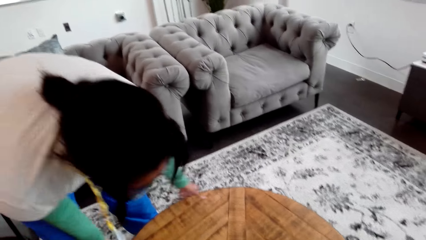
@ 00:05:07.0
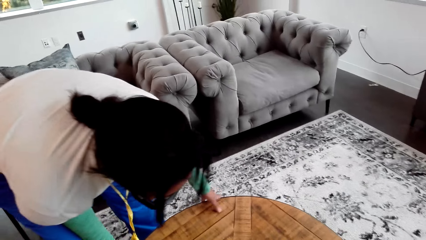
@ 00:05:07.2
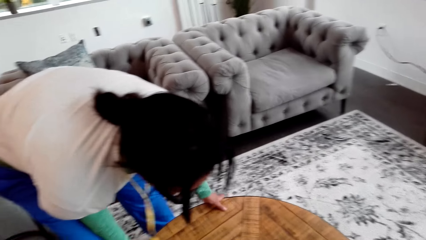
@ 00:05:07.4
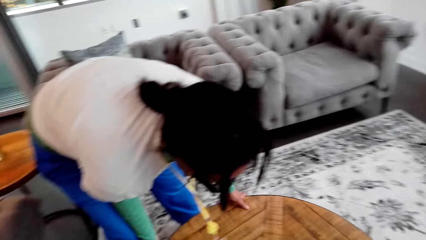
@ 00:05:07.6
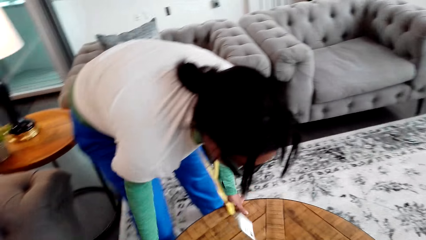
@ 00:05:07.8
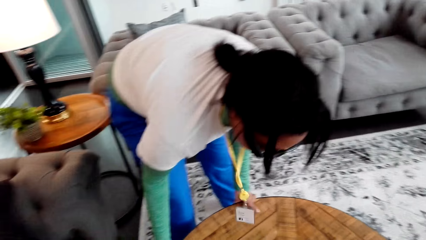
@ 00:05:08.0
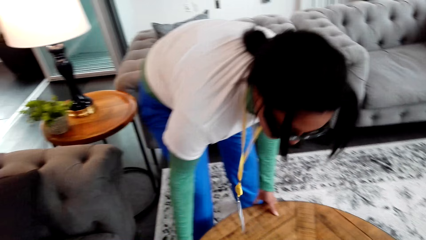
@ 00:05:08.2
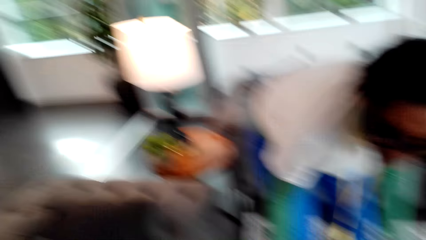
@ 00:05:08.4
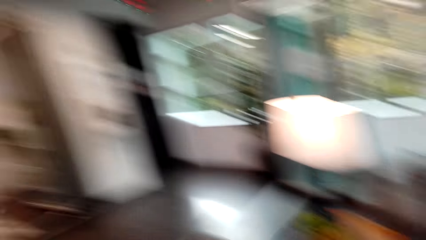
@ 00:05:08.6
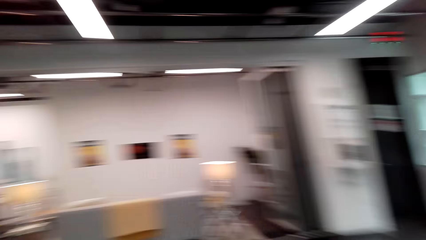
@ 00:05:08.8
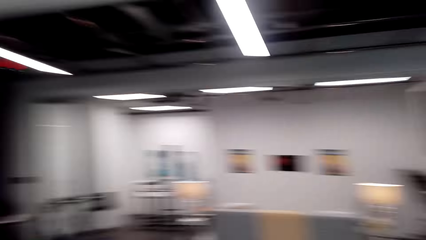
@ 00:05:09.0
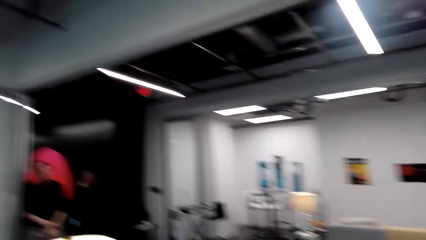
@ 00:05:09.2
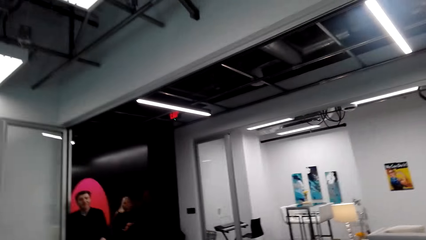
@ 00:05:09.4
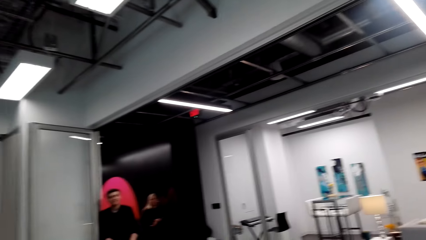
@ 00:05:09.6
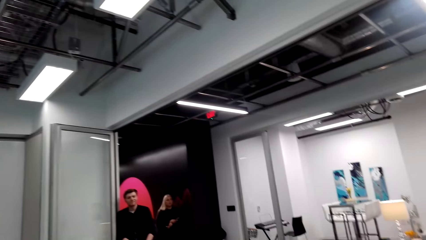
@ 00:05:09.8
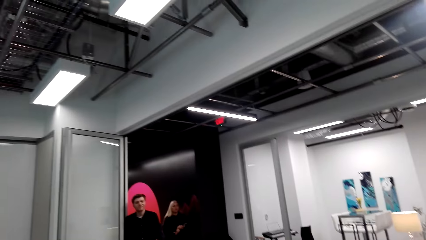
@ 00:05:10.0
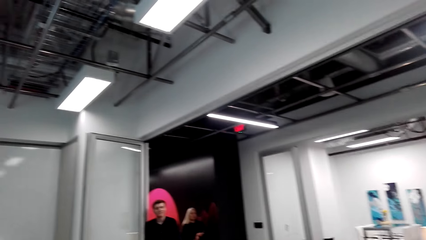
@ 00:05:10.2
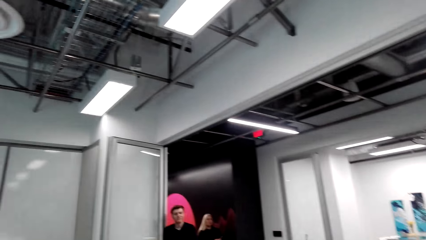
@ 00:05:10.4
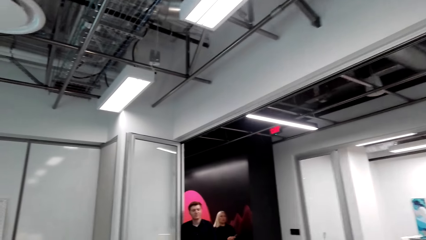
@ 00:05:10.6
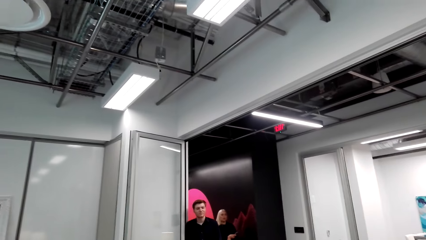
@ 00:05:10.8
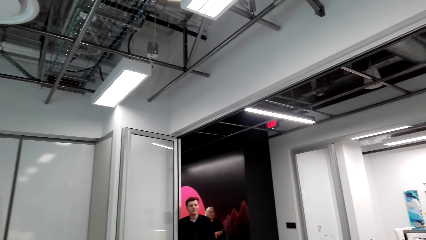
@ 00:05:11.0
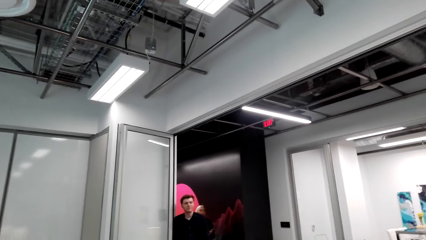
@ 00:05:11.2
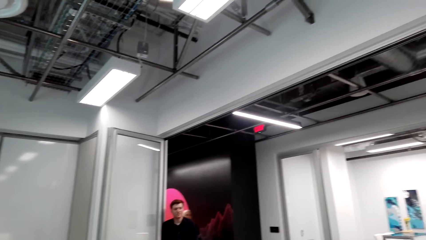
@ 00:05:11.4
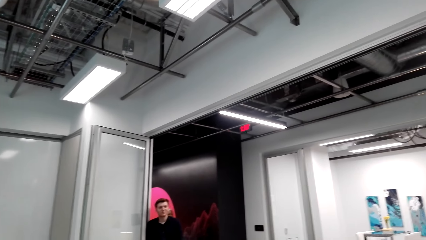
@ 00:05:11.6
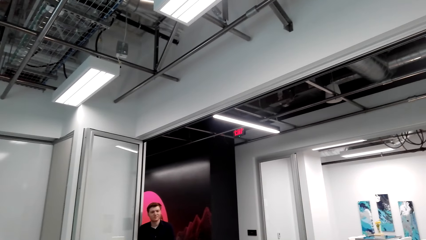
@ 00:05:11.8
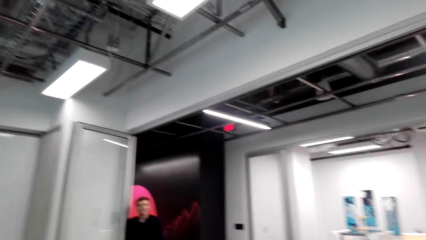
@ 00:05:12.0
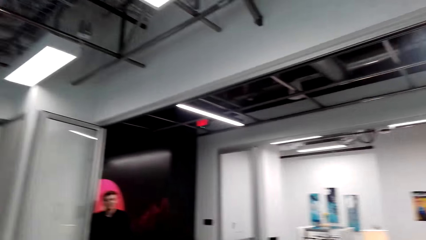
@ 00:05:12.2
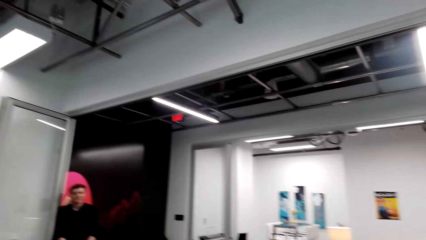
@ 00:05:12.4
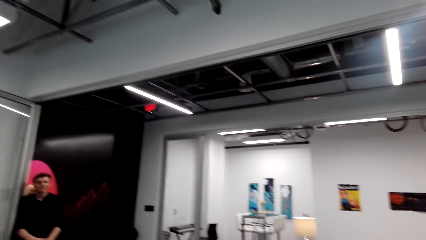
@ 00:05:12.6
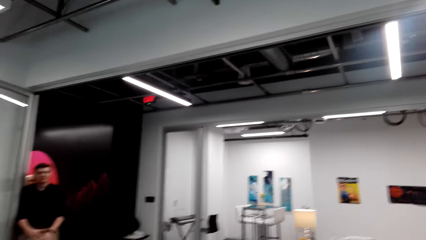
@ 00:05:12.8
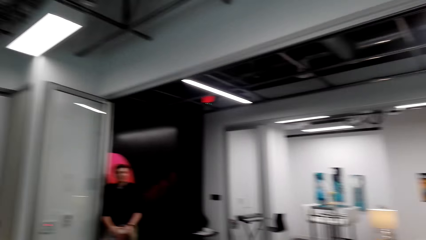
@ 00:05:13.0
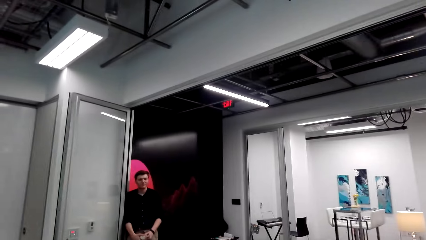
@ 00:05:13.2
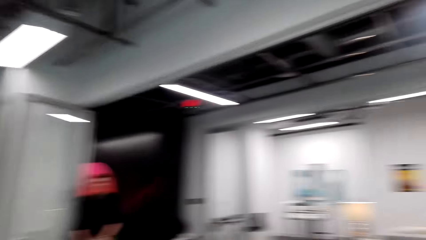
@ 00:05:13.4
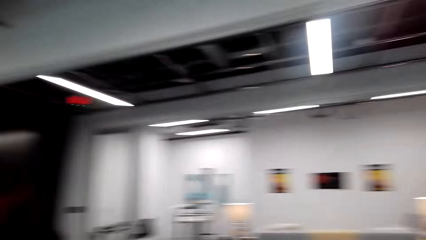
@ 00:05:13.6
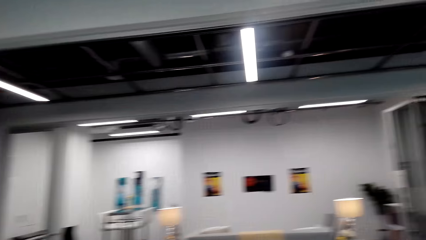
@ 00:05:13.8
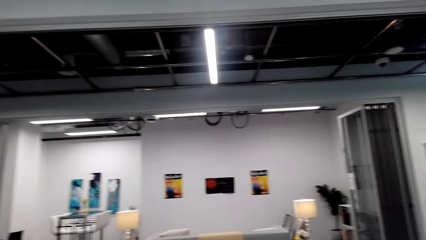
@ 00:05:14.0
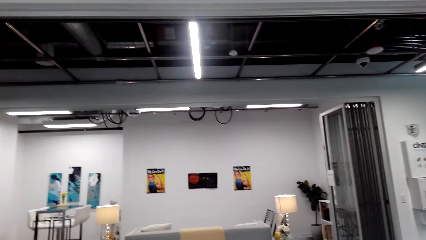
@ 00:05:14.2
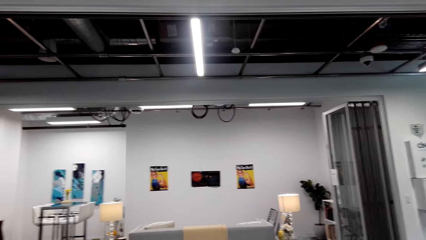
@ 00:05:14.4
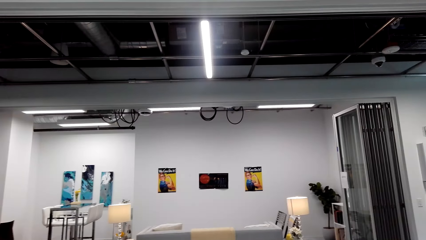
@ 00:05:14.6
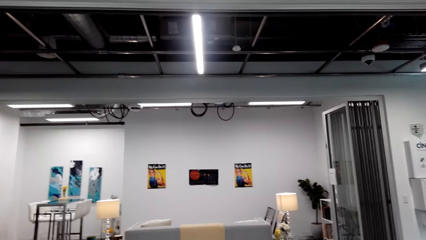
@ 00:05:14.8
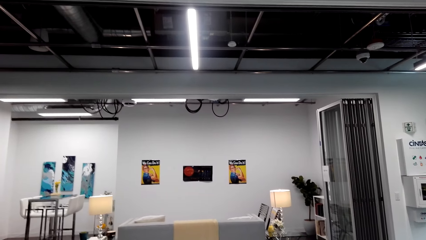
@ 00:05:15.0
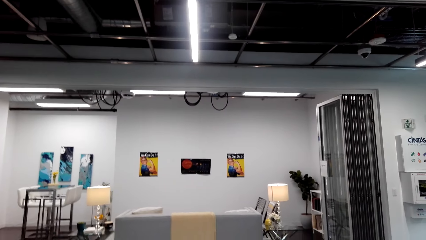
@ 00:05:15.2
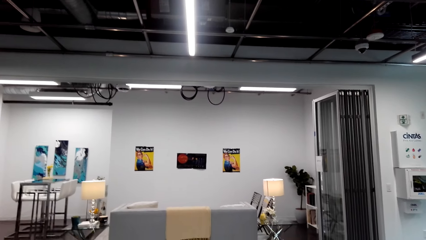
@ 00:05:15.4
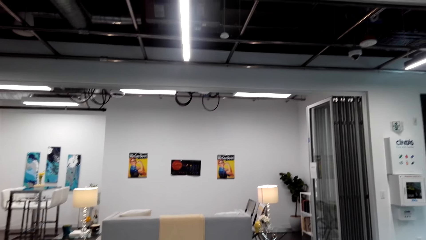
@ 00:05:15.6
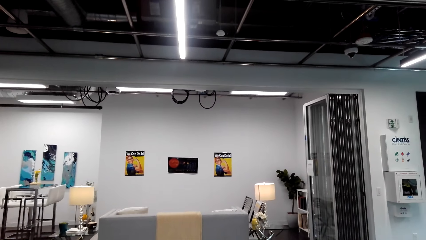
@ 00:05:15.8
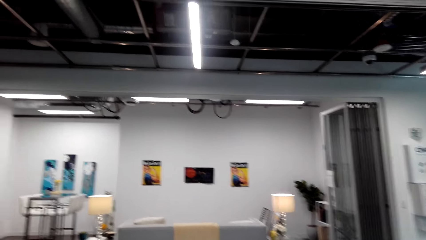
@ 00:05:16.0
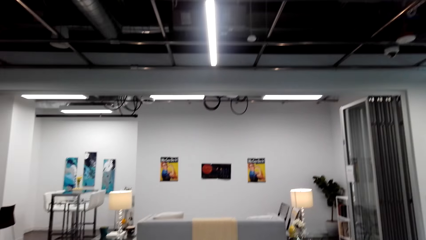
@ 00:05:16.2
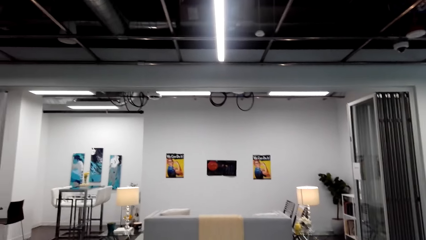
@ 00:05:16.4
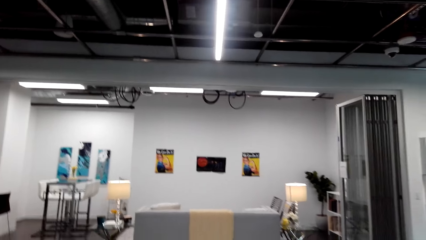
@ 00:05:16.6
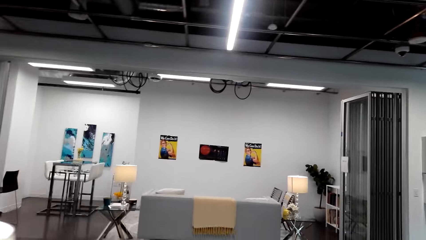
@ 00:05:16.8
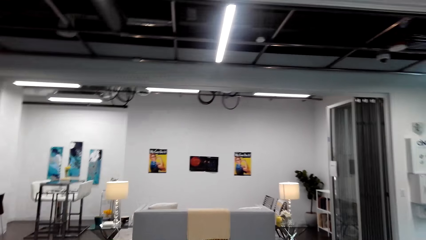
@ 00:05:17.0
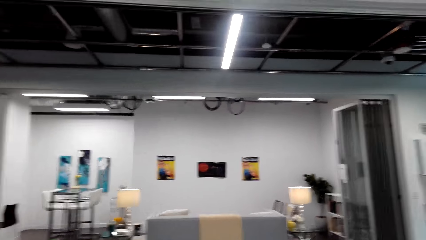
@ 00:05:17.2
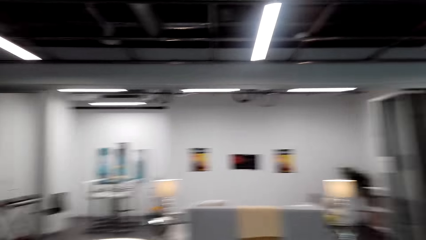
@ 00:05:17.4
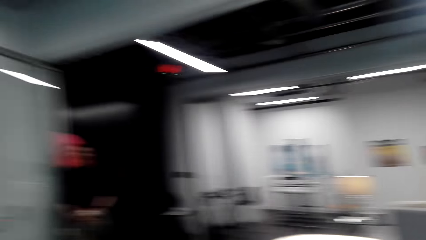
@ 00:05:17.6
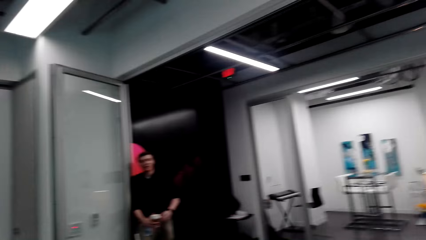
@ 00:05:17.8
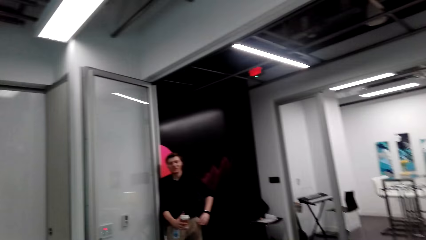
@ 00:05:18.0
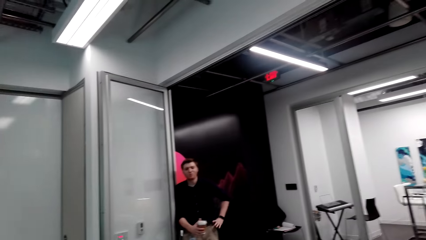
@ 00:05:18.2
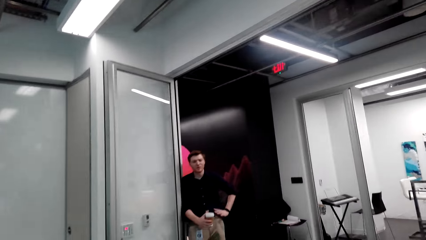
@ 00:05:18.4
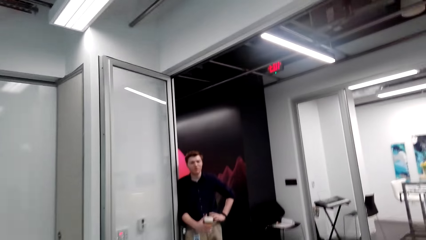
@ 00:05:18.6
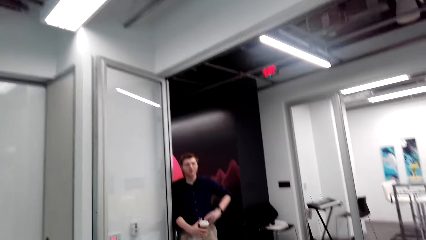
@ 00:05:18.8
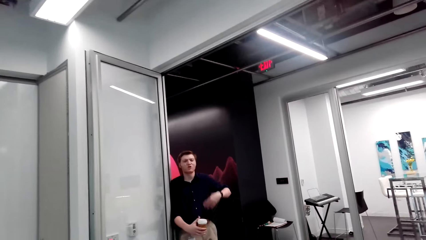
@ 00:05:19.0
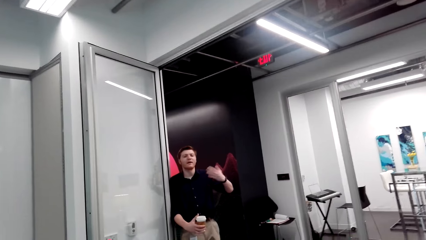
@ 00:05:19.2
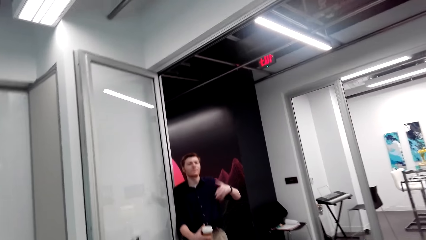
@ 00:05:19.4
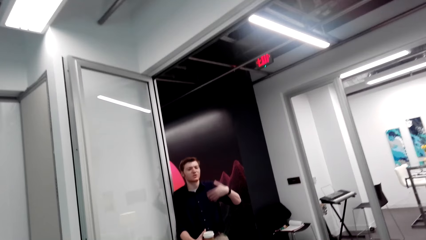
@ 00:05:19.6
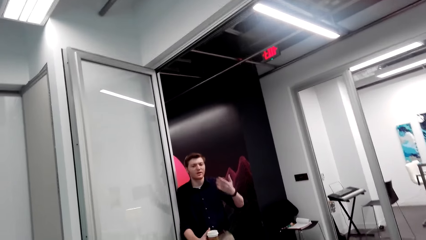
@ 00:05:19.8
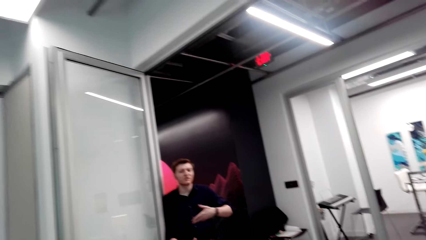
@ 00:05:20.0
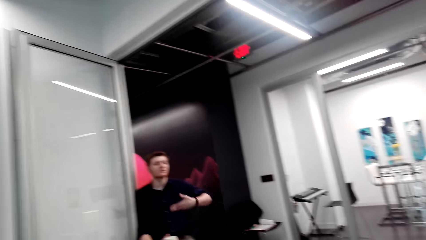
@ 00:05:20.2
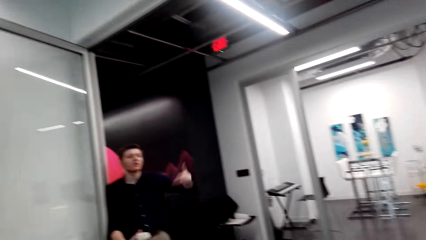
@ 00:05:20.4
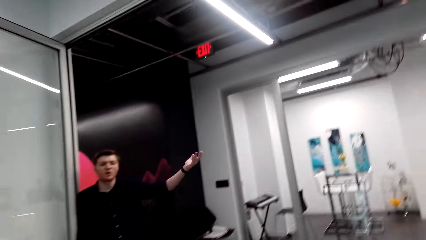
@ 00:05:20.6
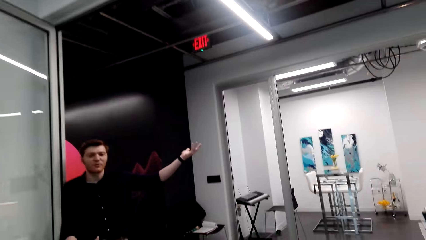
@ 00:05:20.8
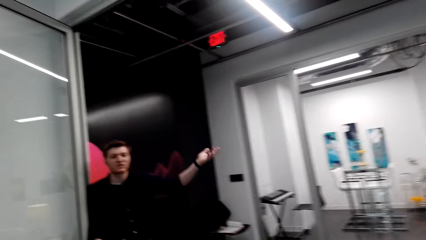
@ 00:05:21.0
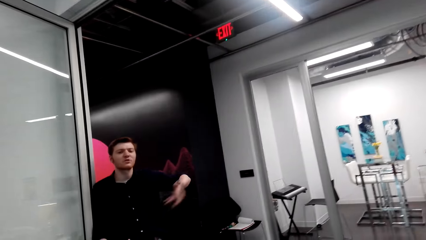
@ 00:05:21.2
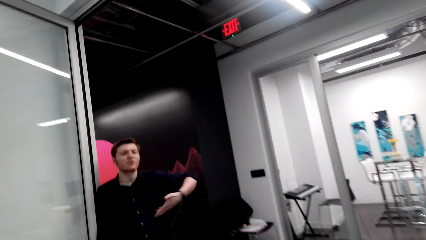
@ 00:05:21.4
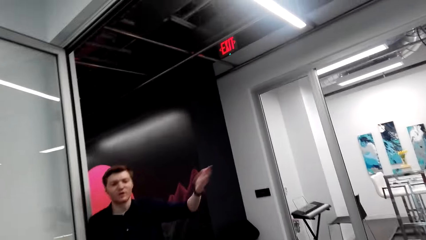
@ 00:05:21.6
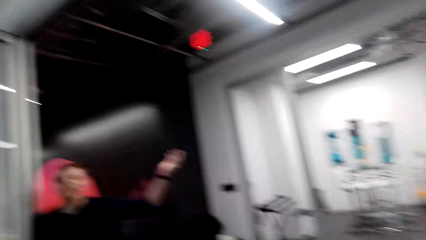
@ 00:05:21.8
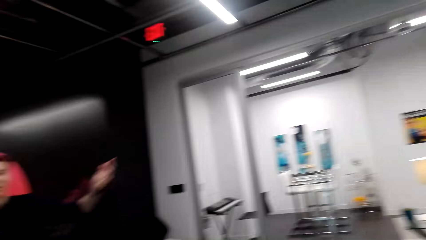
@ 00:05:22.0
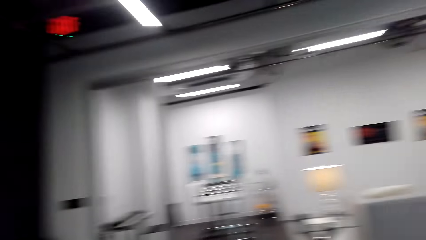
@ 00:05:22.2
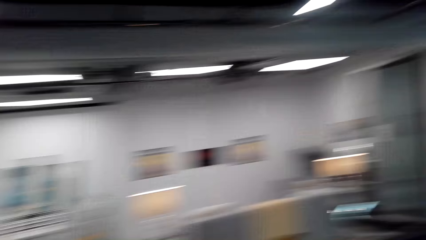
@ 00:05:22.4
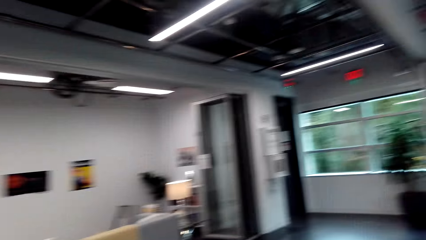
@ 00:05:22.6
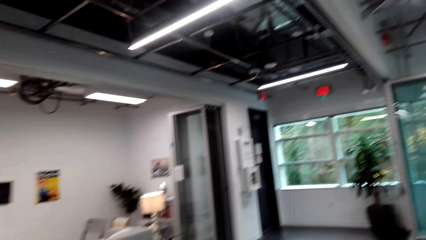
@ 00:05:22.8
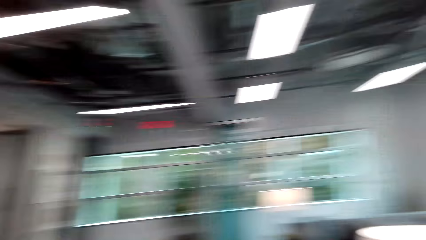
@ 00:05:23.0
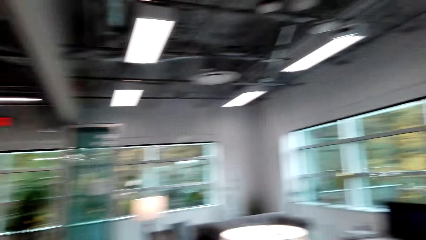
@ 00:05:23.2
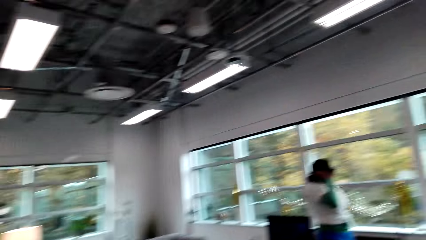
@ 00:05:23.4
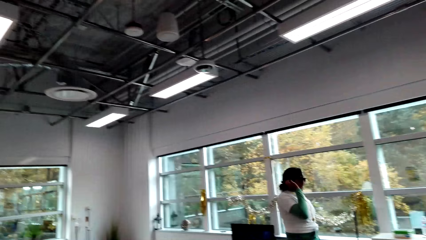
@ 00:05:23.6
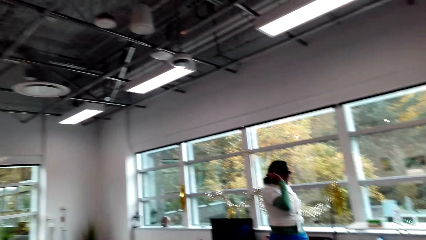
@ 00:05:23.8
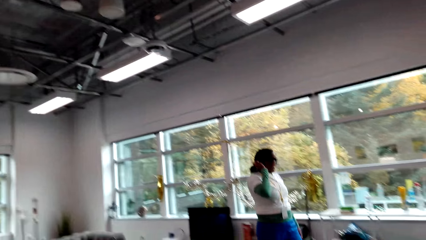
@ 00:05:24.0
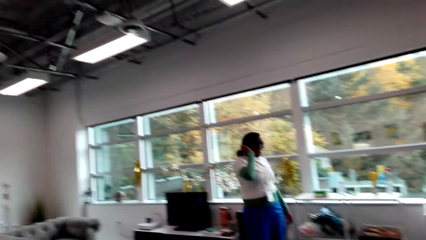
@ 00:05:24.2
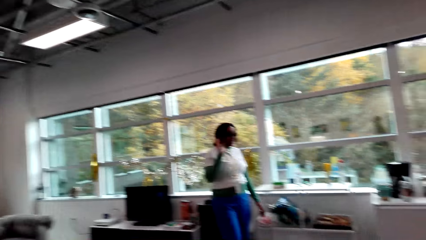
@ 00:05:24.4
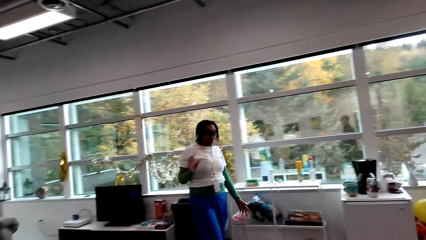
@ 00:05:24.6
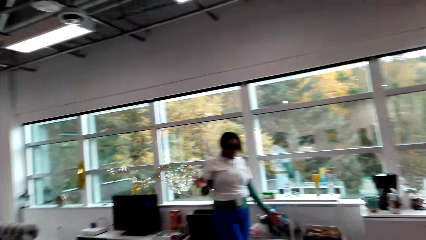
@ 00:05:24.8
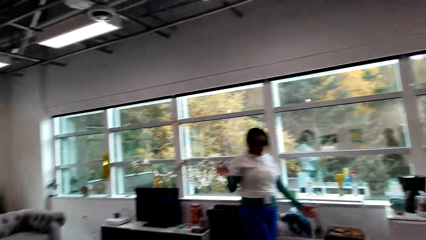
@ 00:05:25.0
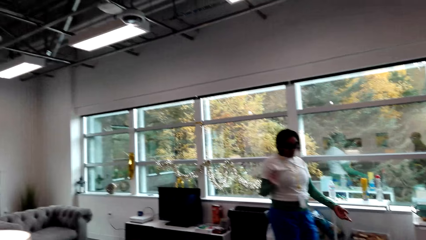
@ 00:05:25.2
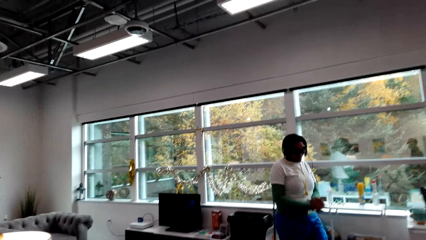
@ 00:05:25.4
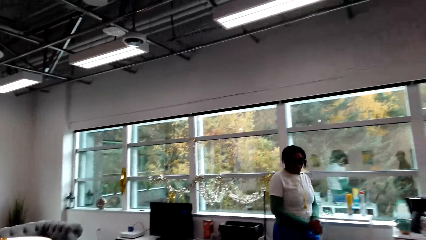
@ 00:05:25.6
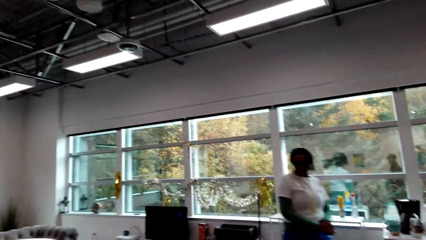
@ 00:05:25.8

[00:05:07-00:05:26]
The camera wearer looks around. A person talks to the camera wearer. The camera wearer converses with the person. They talk to another person. The other person talks to the camera wearer.
